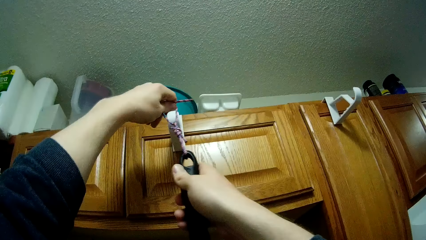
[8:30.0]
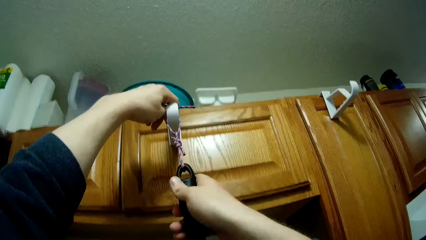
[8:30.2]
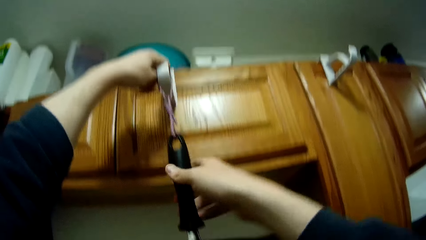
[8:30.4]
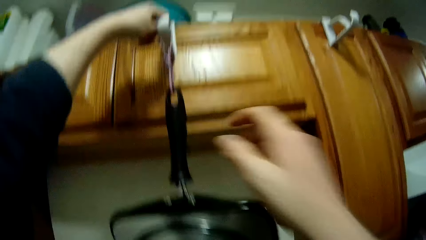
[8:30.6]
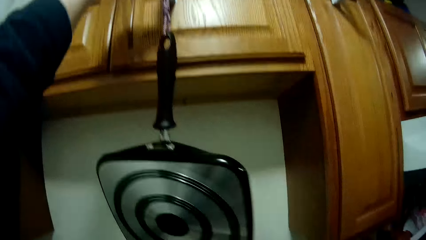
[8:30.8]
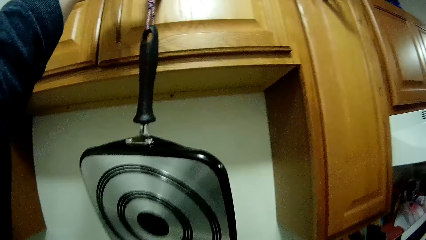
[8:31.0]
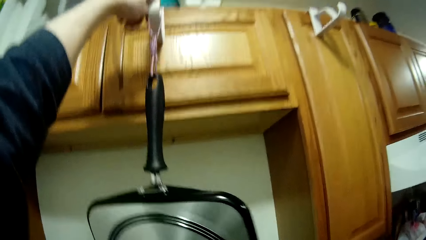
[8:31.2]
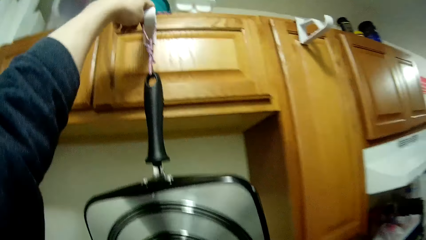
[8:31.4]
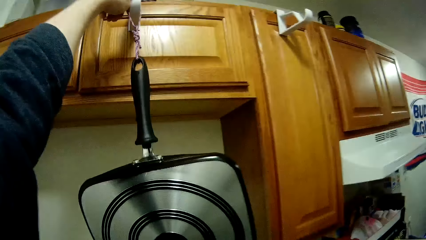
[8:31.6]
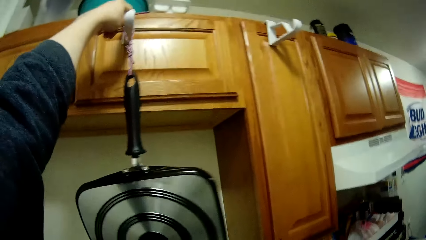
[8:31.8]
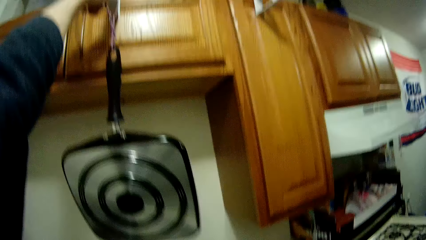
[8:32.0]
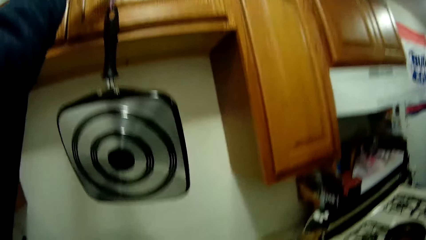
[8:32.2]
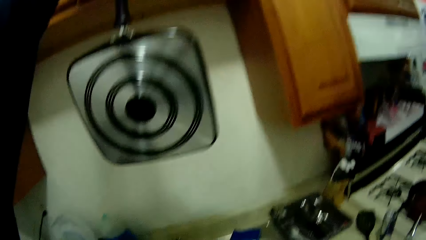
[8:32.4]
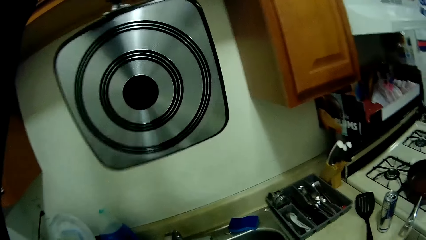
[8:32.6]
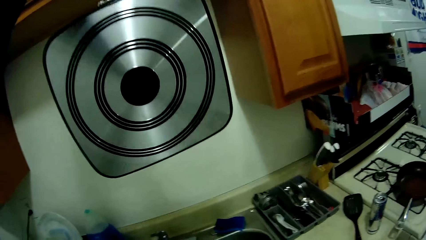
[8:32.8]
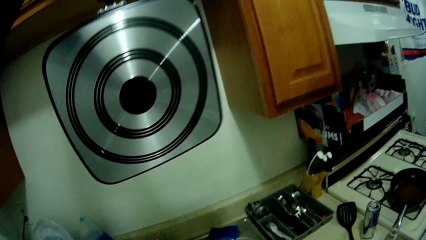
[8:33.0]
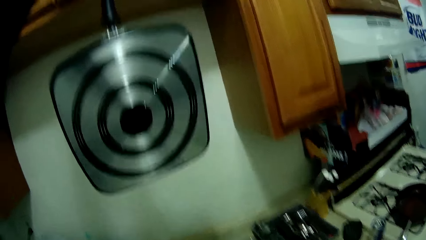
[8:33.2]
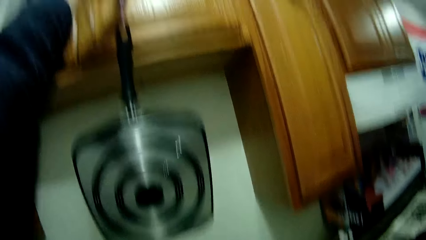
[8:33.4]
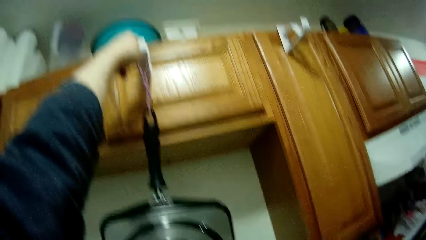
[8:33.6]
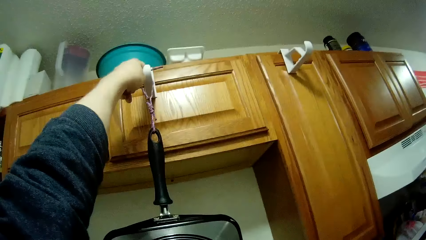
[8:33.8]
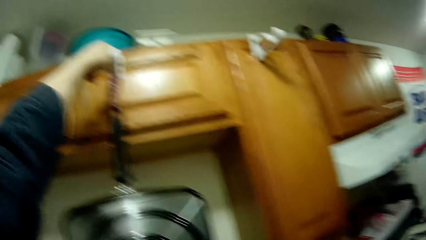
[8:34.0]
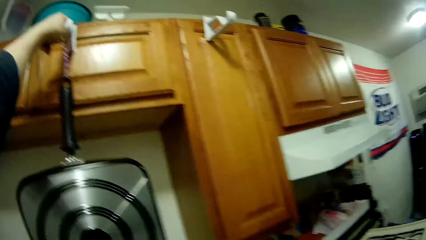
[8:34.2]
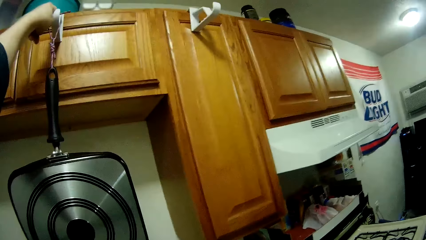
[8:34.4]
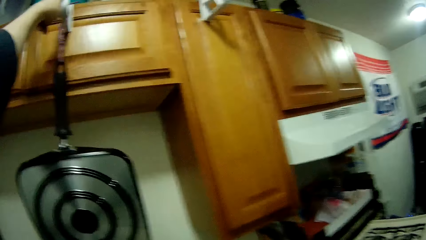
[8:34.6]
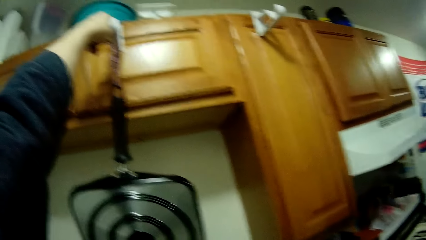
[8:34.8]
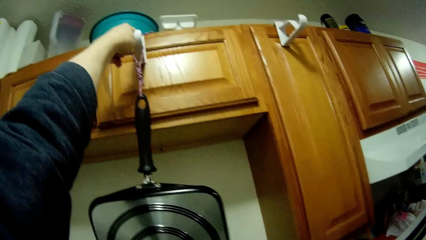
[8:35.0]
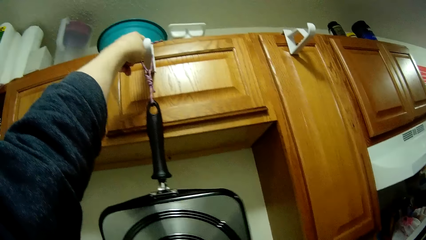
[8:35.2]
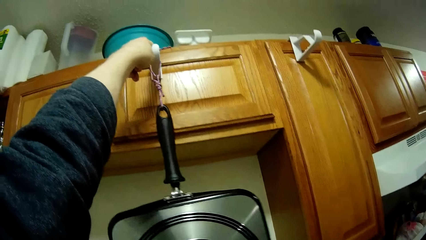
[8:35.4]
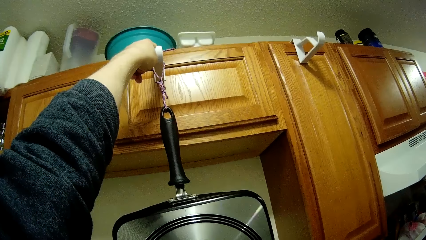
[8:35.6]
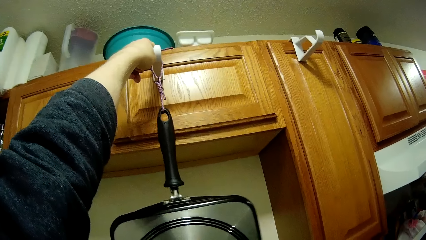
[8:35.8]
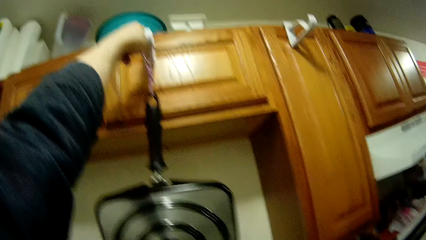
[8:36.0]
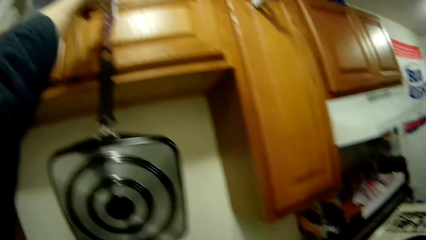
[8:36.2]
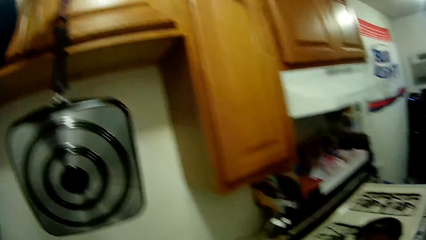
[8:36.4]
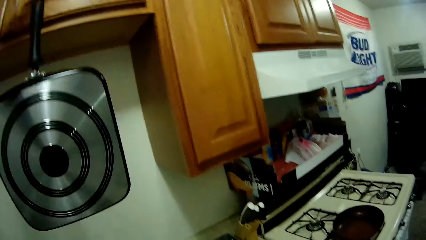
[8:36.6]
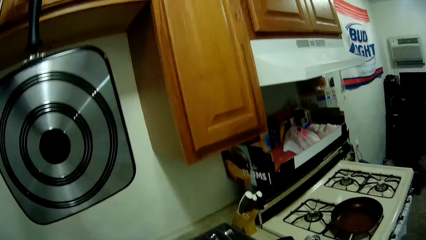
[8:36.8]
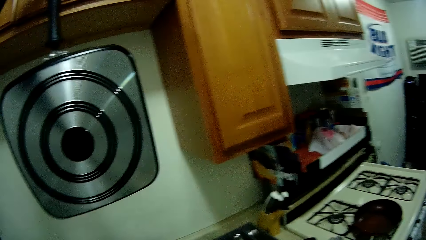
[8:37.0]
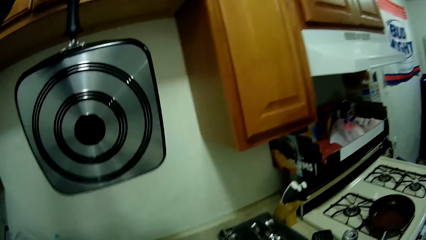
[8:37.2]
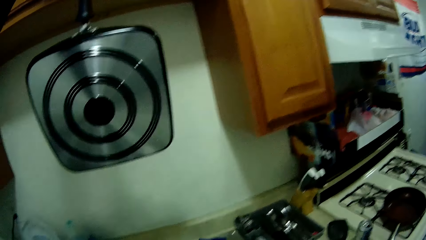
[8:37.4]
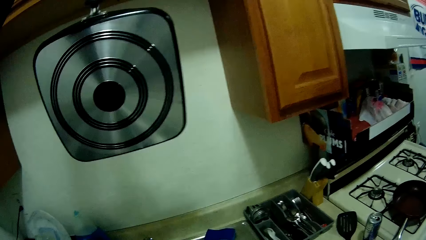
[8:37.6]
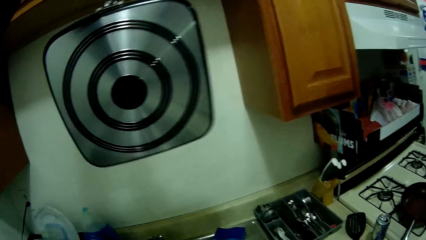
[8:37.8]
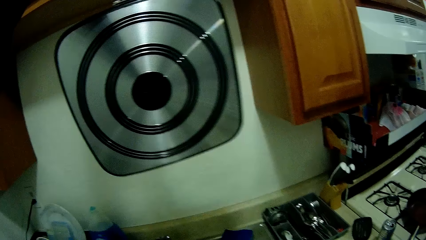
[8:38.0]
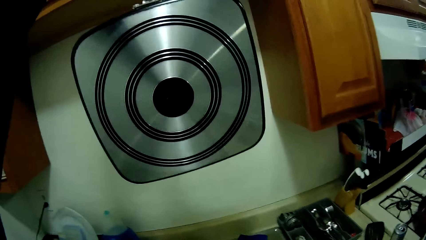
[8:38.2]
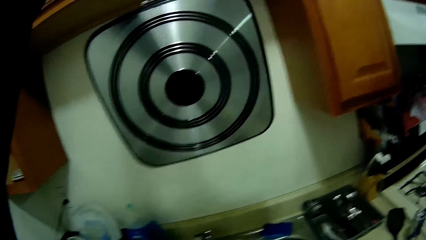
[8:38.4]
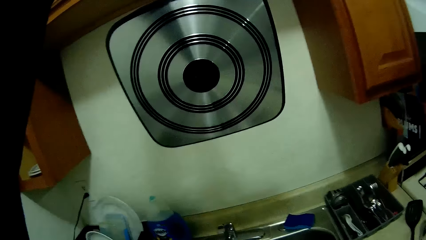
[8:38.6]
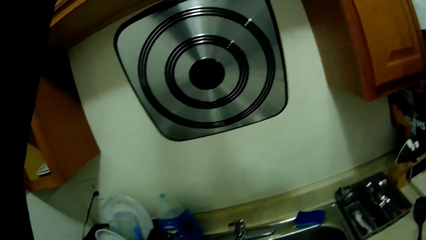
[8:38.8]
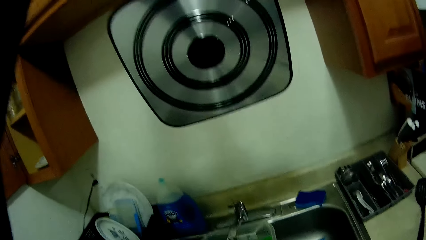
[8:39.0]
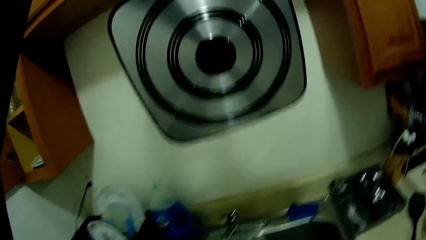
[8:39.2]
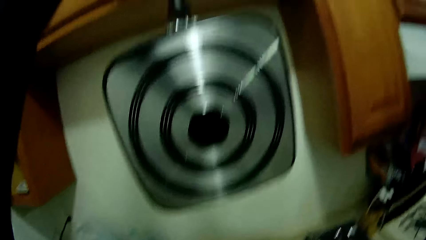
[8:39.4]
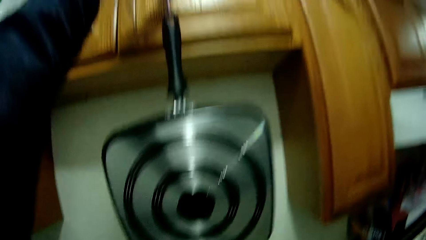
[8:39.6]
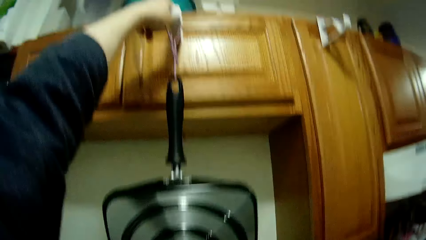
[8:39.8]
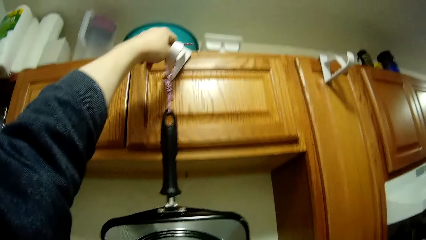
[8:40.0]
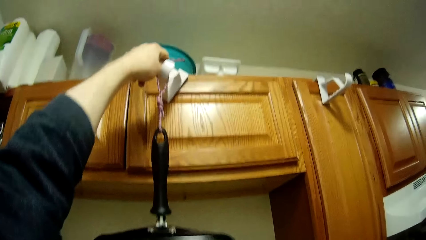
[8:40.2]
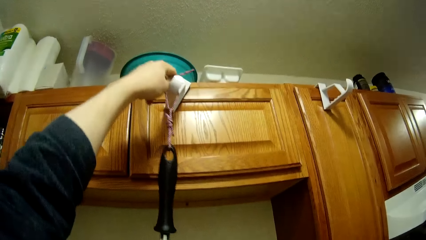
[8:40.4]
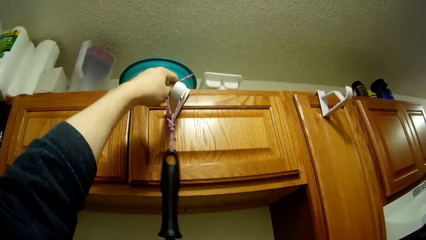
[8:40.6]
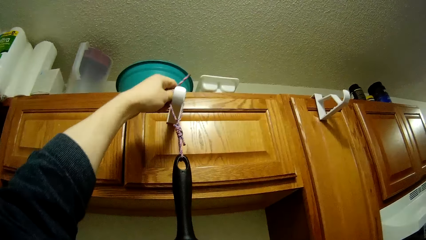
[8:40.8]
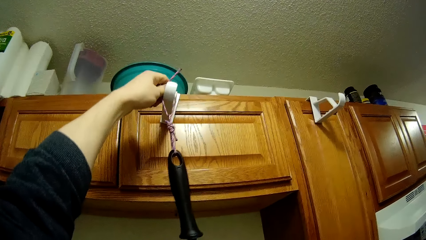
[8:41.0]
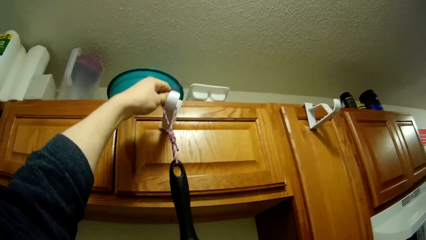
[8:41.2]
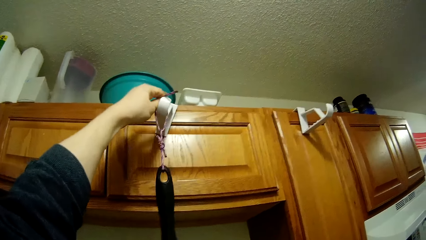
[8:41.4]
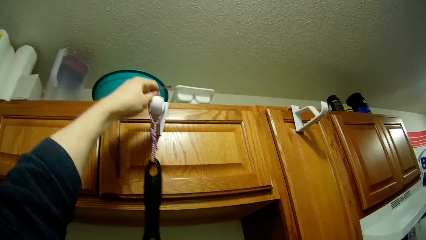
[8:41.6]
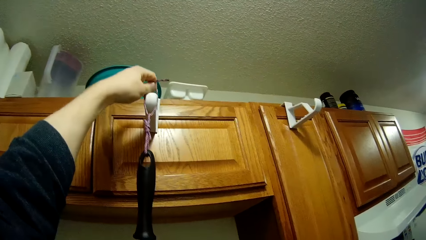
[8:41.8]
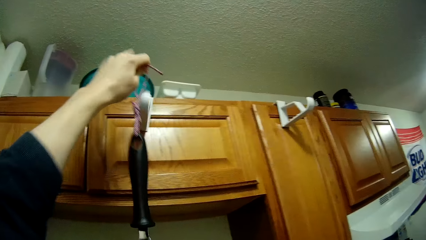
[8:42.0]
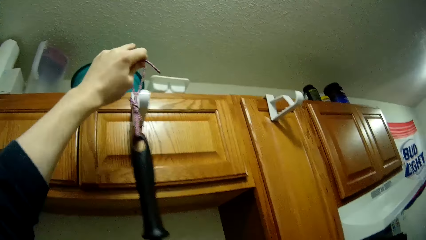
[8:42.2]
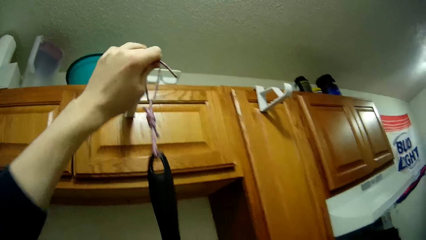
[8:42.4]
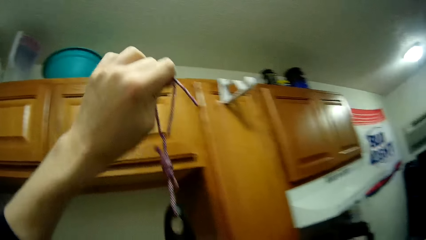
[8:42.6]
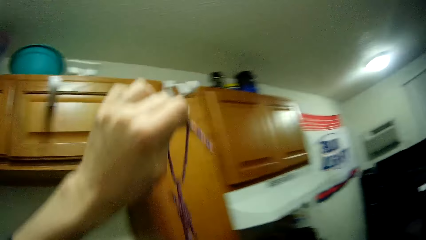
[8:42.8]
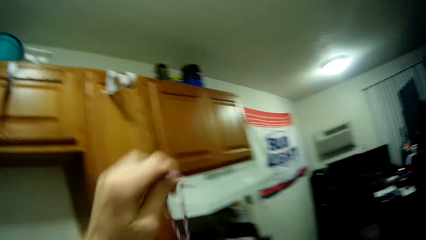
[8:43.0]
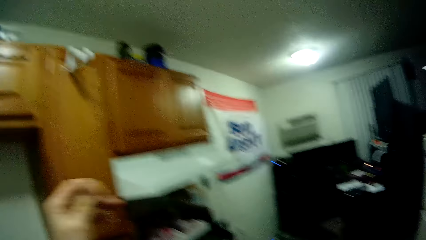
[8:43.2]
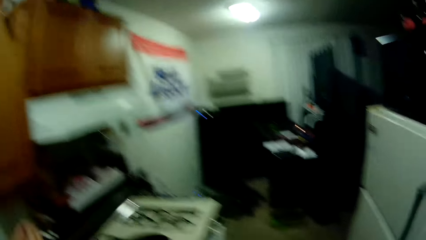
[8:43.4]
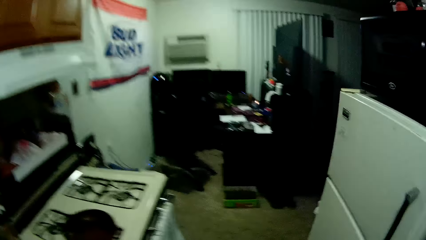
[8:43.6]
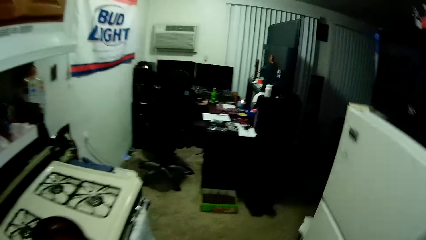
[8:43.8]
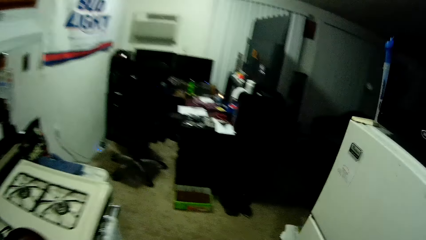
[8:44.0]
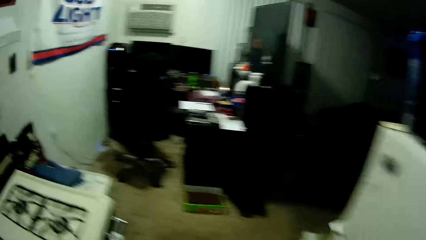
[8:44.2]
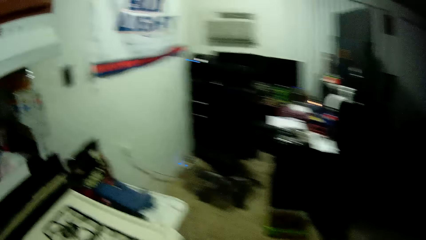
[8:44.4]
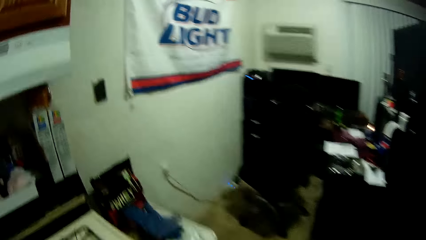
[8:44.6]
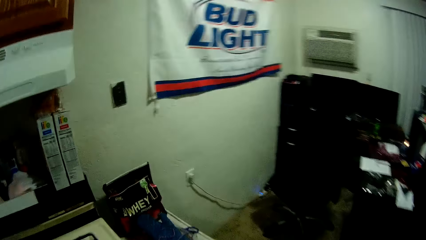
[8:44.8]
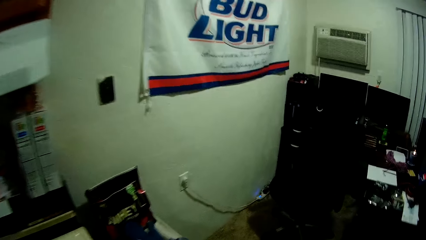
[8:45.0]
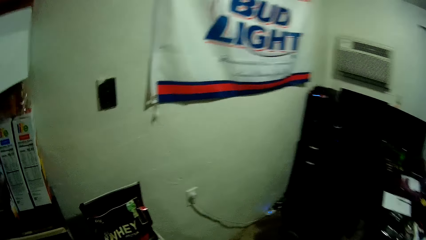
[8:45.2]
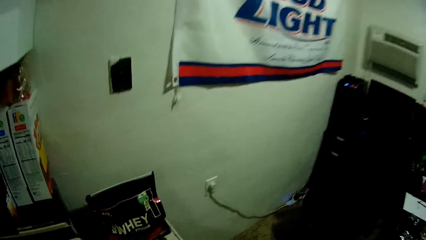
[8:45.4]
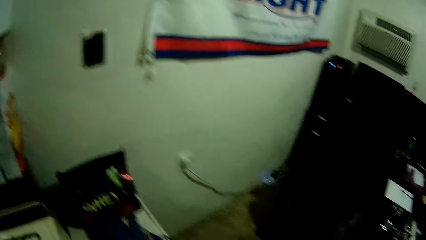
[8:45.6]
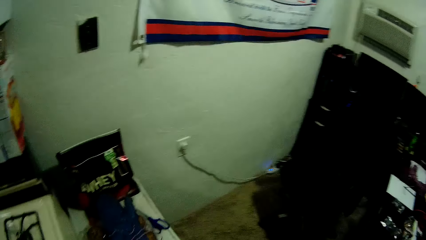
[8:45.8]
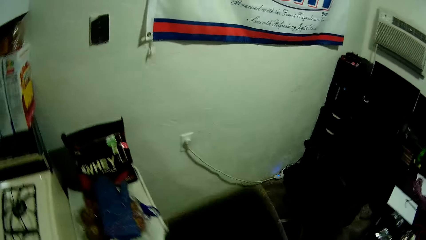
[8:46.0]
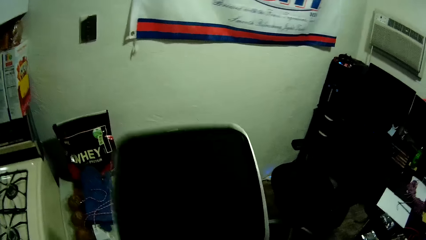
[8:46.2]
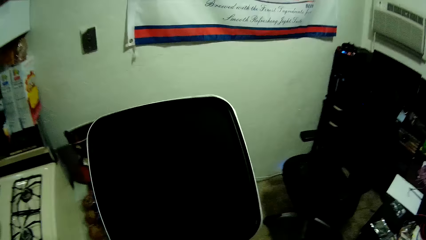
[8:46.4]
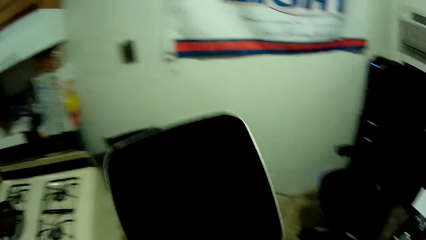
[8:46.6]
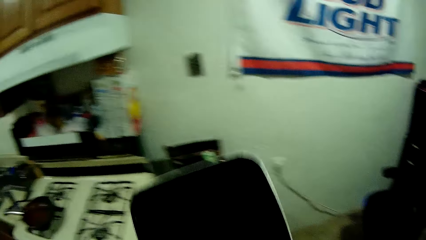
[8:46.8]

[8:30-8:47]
The camera wearer hangs the cooking pan on another hanger on the cabinet. He removes the right hand on the rope. He holds the ropes tied on the frying pan on the cabinet door hook. He looks at the frying pan. He holds up the cooking pan to the second hanger with his left hand. He retrieves the cooking pan from the second hanger. He walks towards the cooker. He raises the frying pan up.
